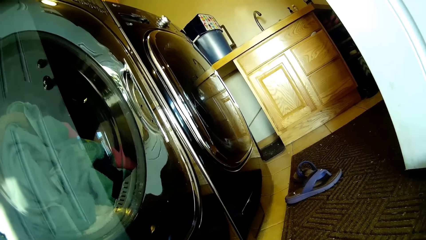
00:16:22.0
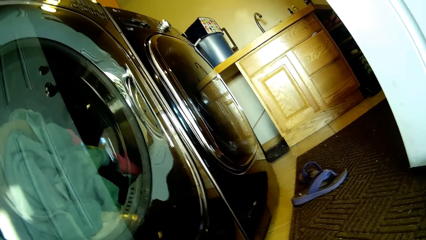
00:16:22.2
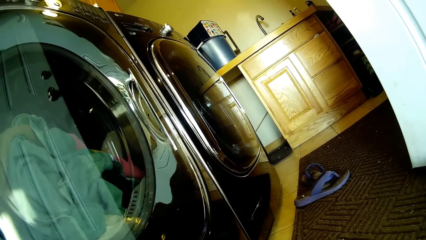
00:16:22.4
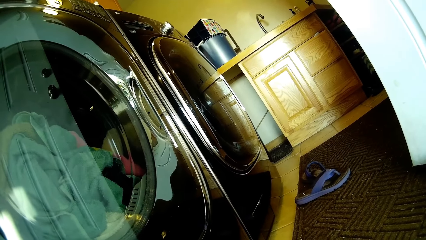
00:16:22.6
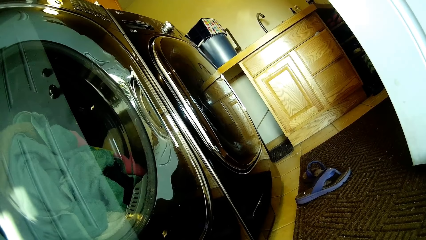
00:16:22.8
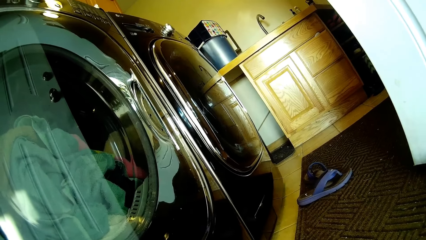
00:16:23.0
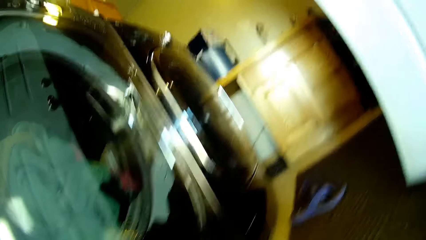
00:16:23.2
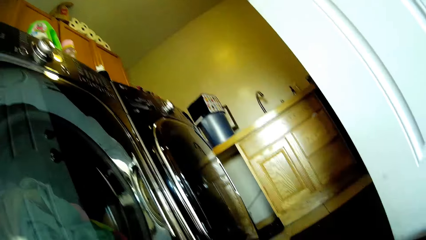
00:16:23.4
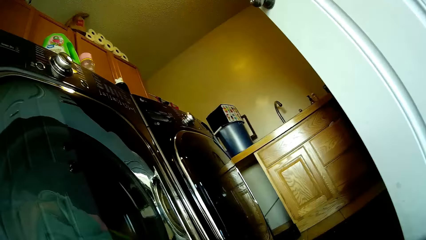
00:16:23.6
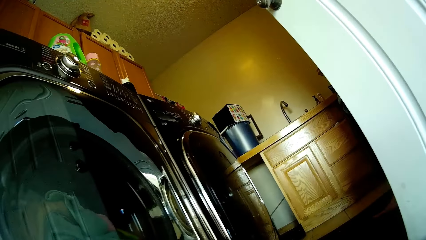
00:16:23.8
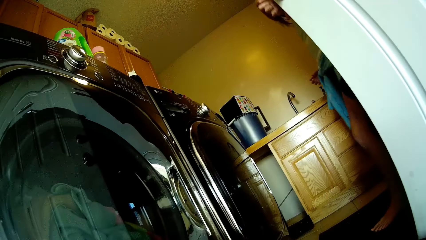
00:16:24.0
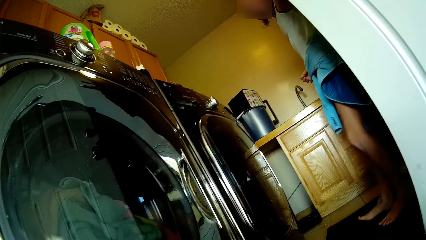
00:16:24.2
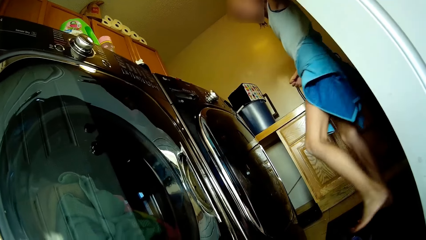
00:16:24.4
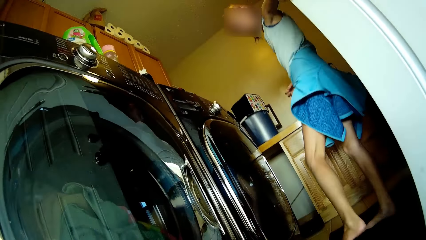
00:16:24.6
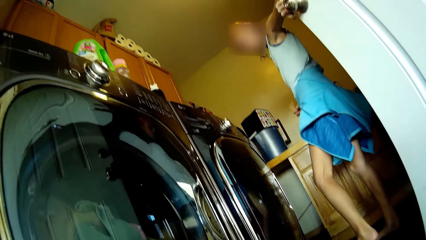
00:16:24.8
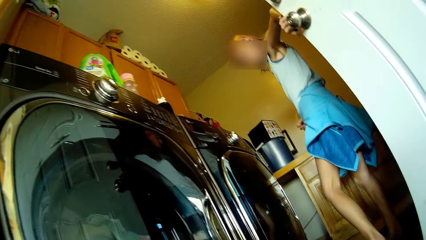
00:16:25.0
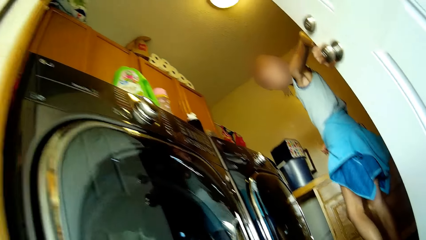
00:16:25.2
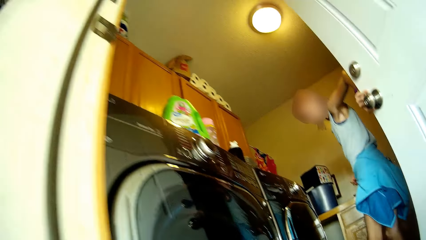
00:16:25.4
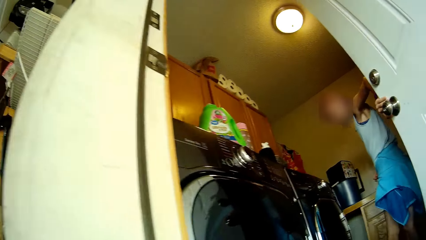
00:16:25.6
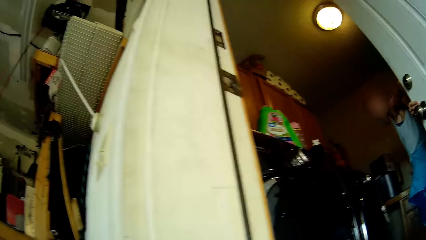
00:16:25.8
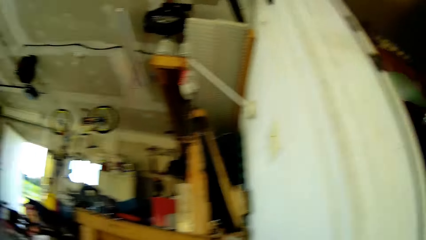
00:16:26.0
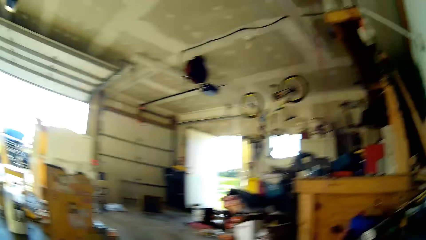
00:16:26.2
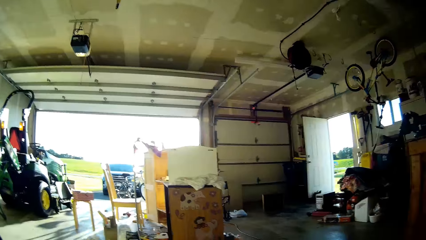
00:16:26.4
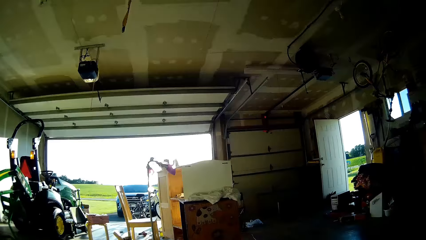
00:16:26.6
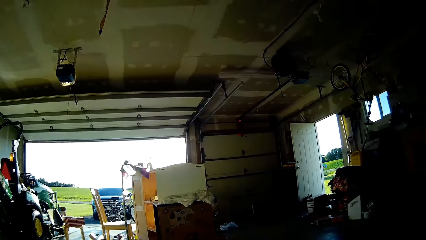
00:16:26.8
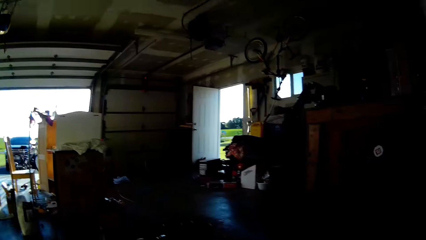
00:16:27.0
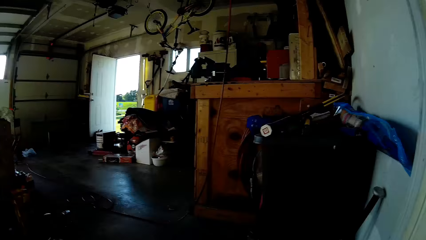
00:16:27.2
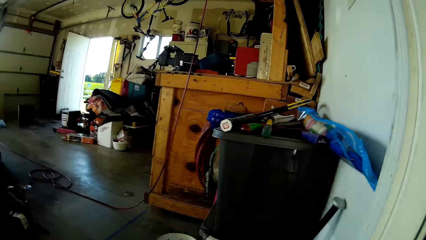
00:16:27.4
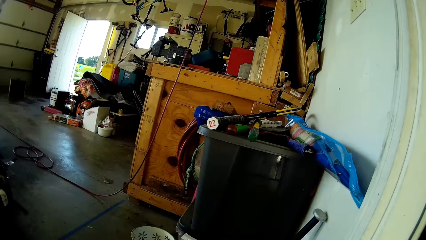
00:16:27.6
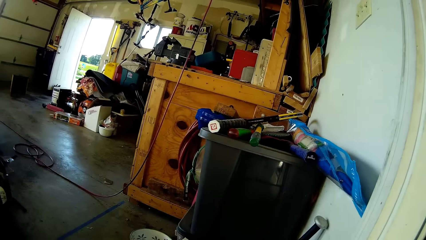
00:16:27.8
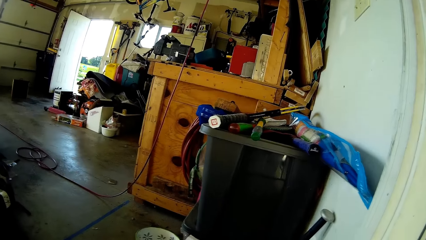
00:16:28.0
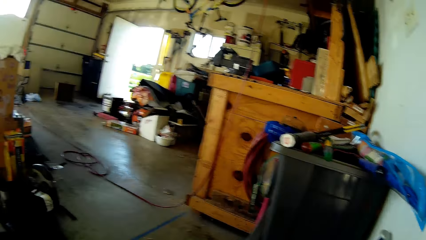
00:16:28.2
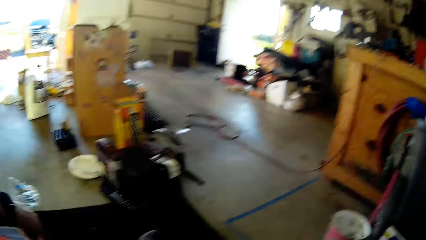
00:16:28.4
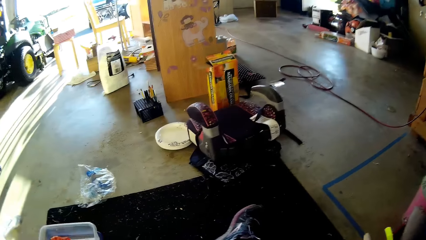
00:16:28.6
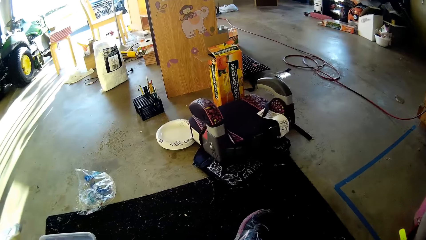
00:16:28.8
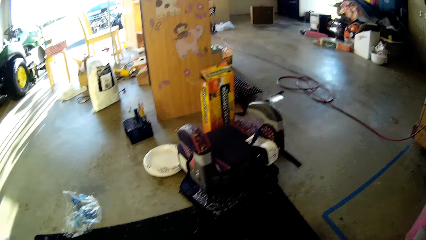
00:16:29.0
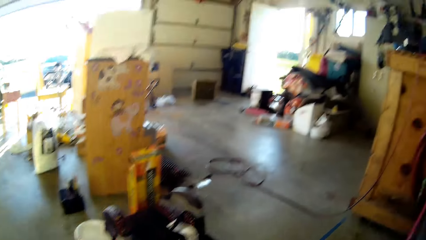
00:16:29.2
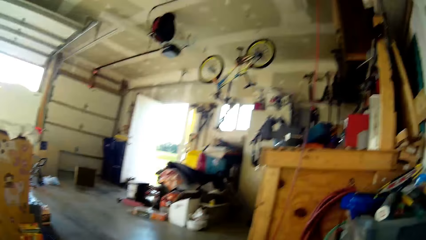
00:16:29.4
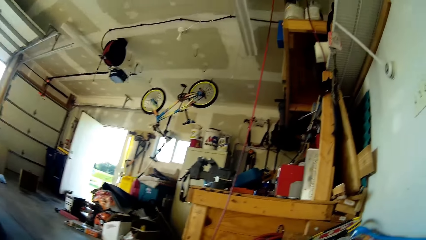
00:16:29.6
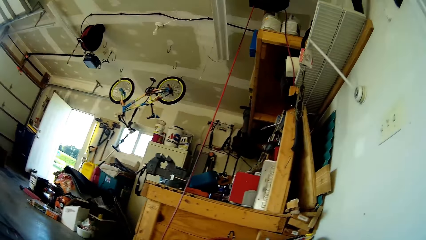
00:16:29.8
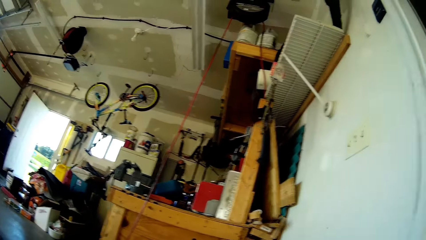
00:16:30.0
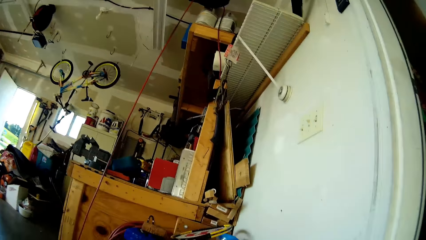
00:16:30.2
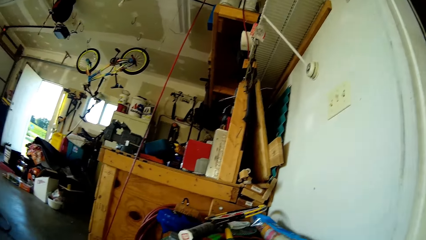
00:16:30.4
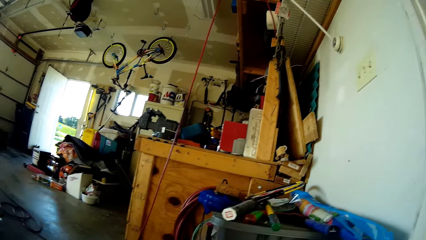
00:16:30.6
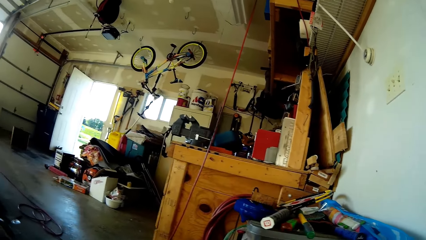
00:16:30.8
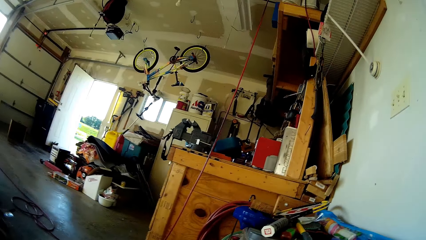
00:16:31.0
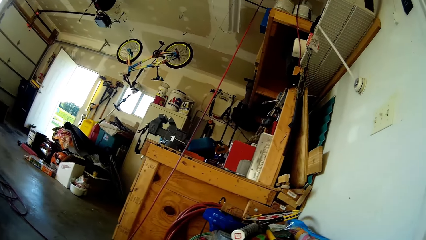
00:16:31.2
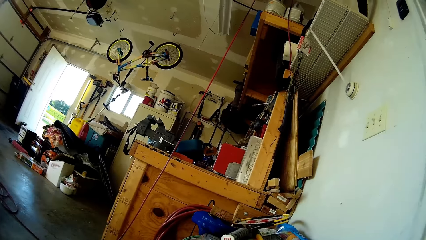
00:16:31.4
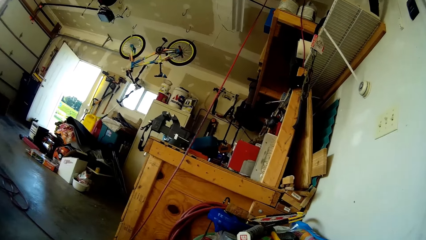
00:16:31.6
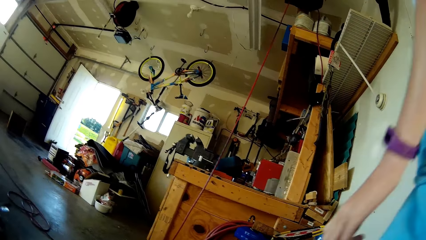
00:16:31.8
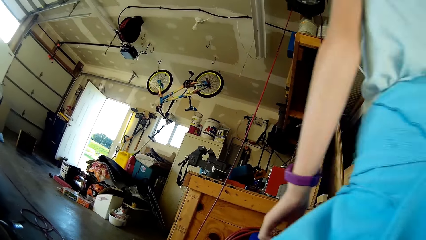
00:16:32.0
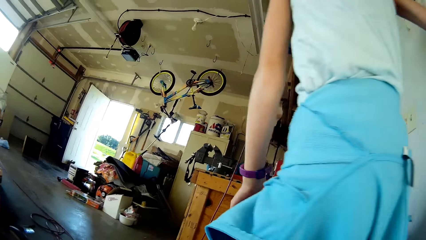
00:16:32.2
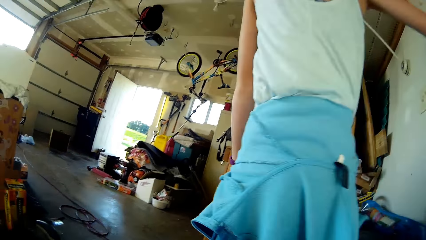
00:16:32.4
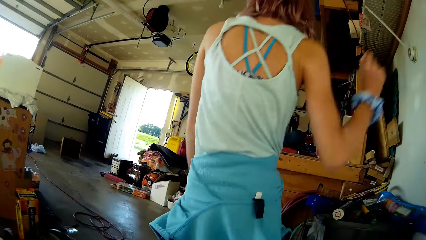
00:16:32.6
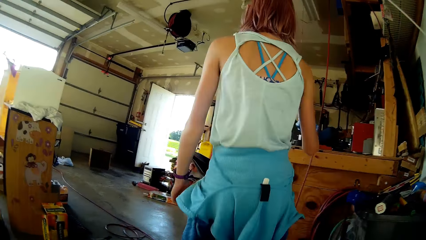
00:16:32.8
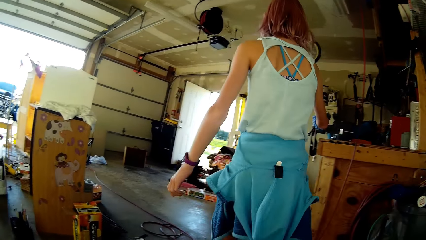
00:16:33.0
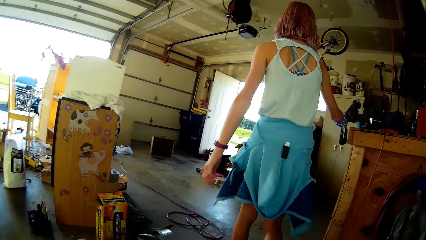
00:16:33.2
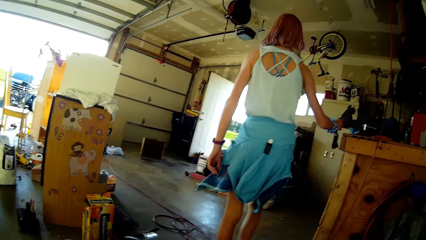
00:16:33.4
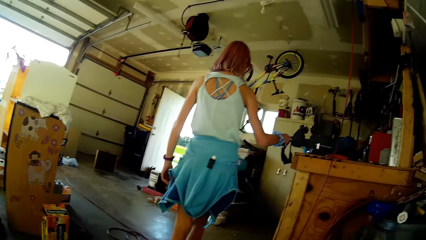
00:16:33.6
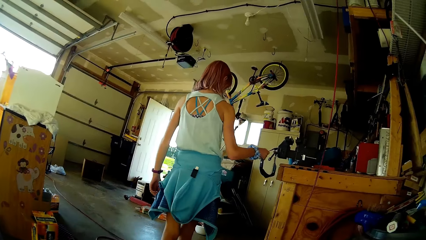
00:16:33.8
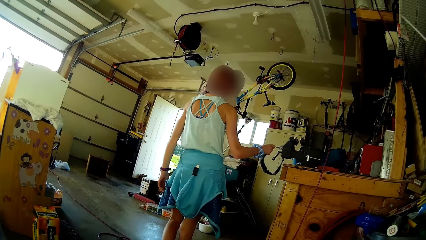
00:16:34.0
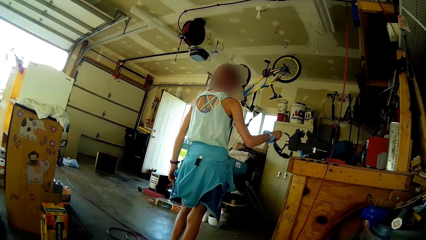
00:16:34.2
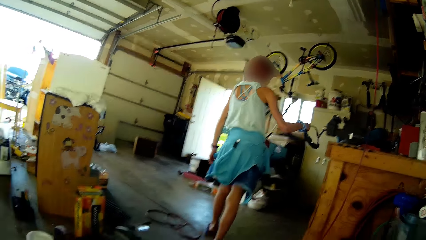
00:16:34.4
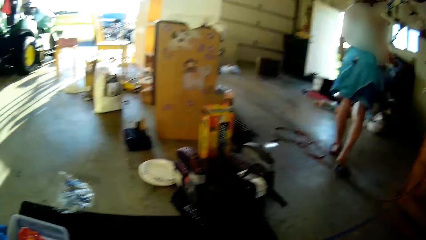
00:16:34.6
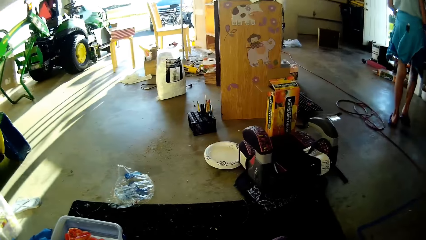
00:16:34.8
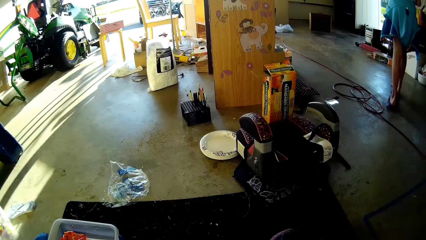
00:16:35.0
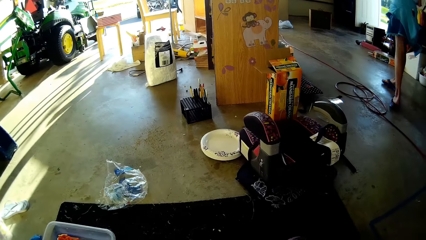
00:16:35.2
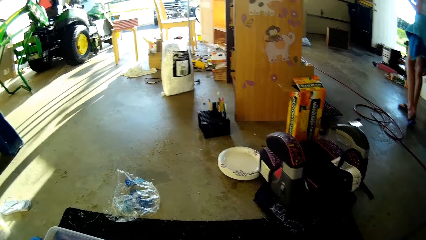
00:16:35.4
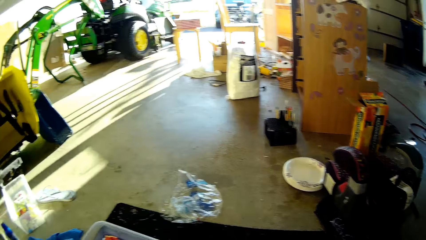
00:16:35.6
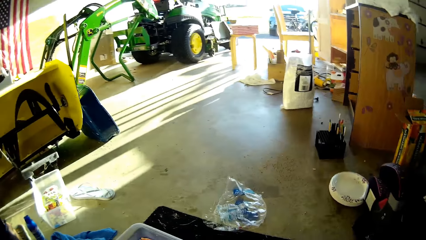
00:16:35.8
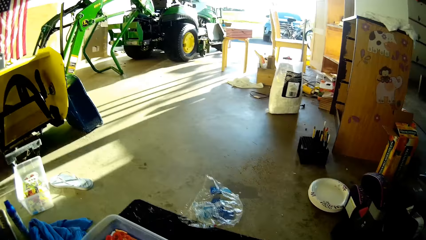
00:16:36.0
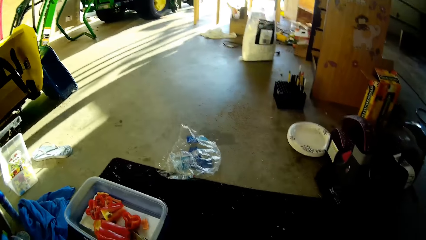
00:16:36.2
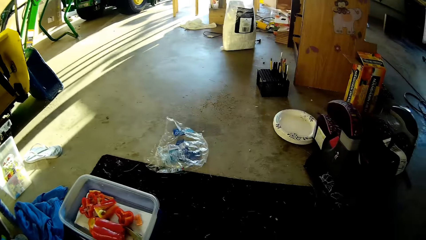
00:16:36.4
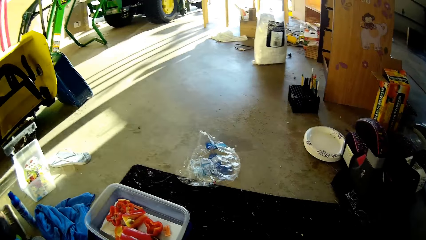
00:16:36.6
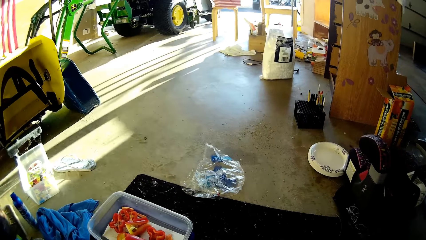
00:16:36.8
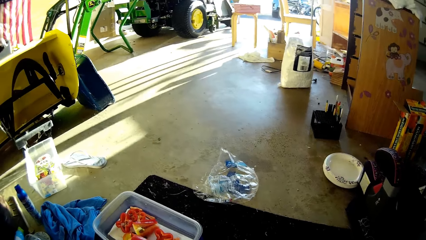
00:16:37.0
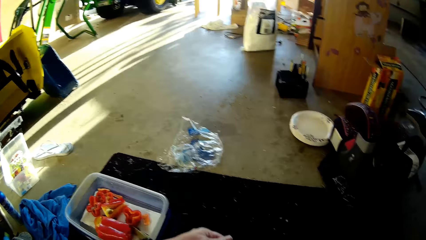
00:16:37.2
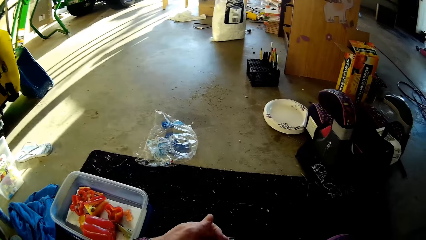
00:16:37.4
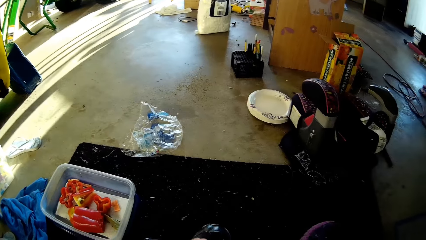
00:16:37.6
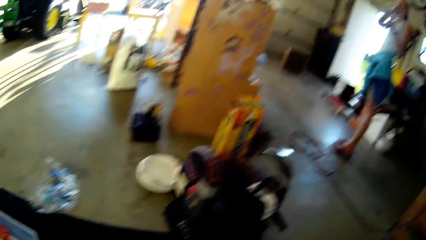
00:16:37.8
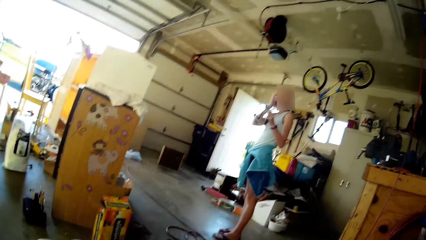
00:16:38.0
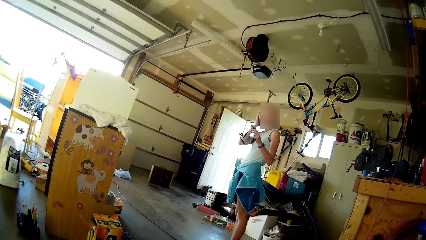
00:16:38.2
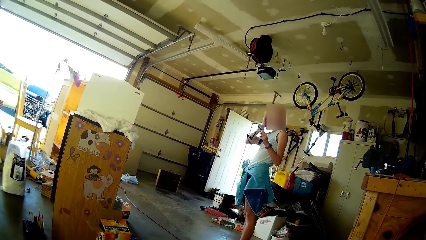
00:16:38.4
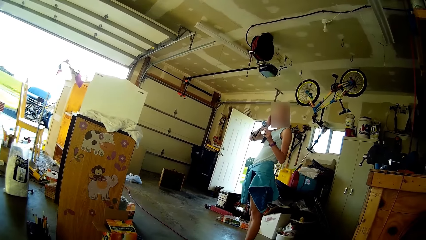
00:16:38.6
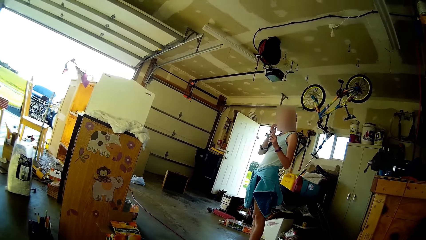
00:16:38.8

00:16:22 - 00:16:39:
A person walks in the room. The person locks the door, picks up the glasses, walks around and adjusts her hair.
